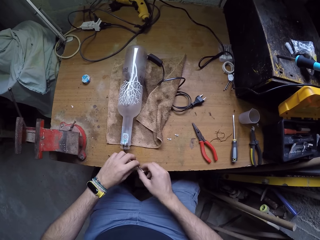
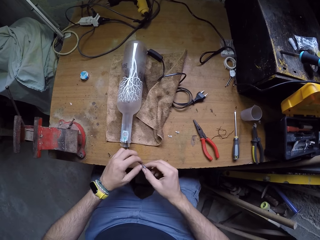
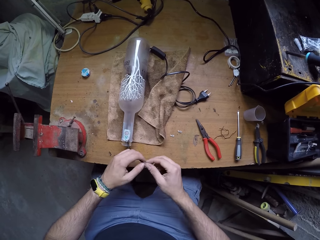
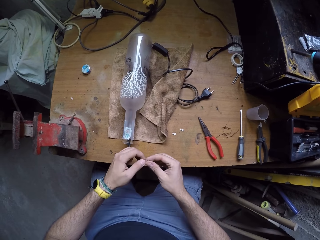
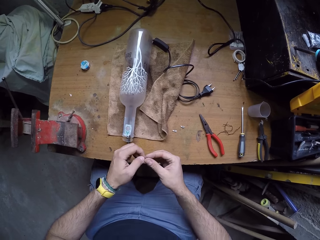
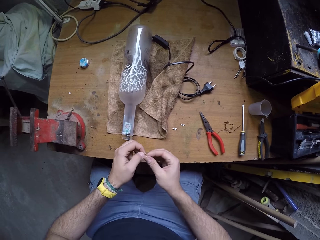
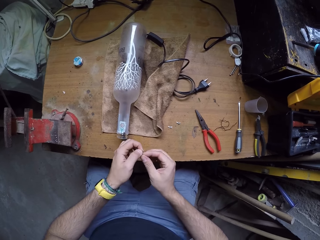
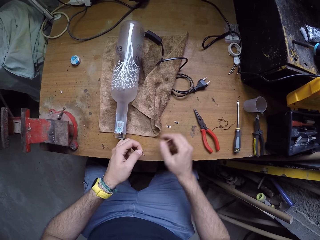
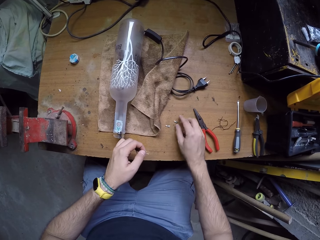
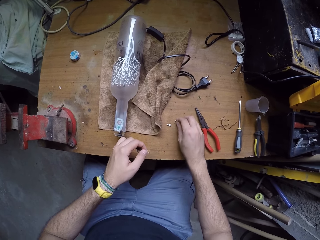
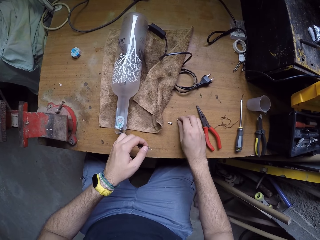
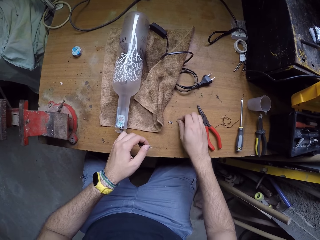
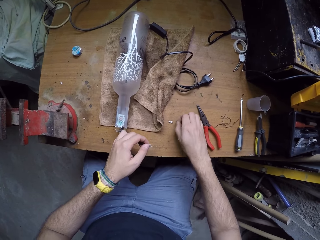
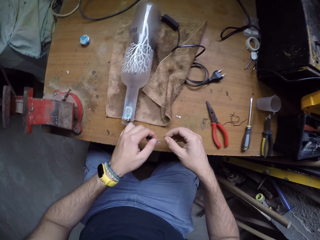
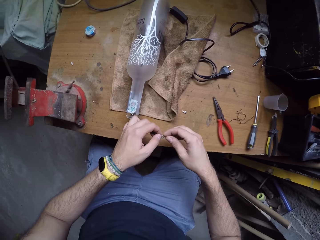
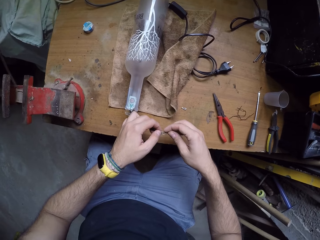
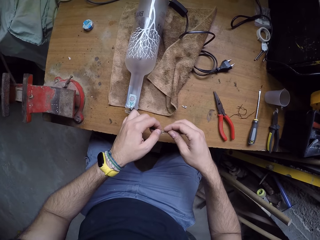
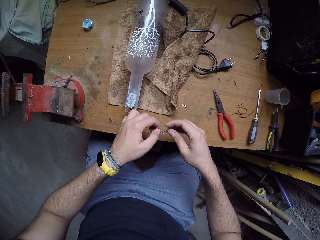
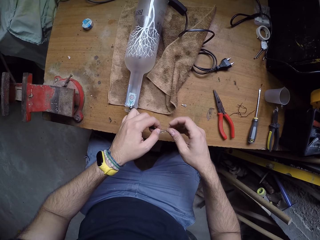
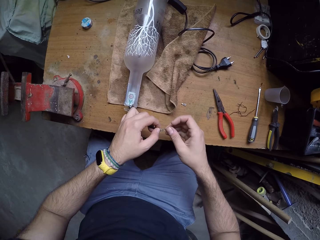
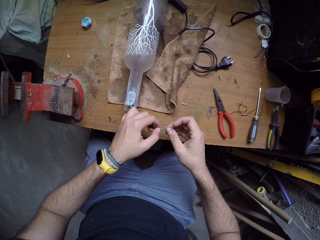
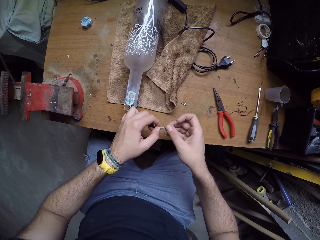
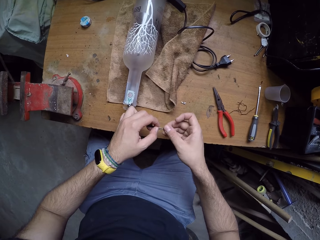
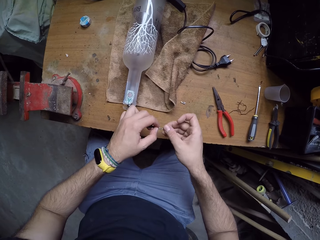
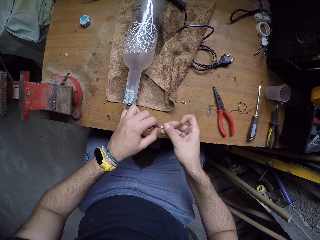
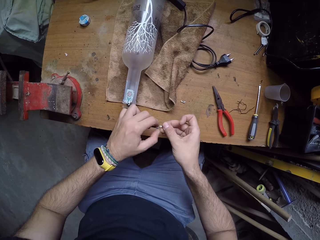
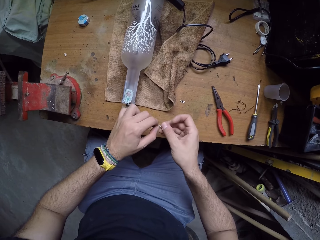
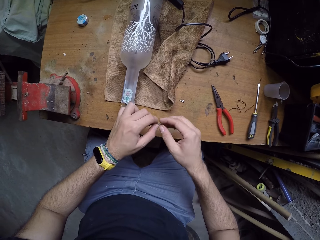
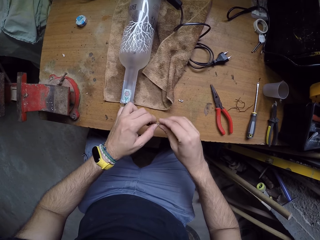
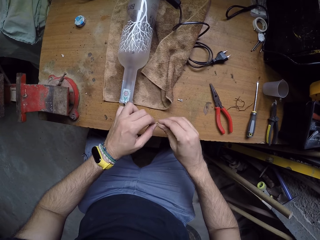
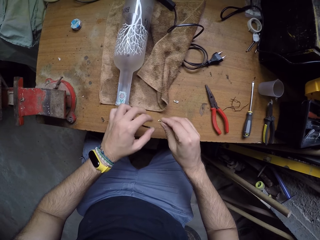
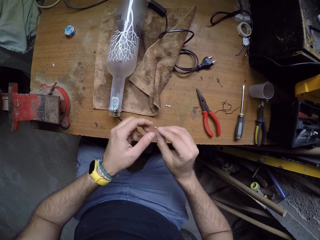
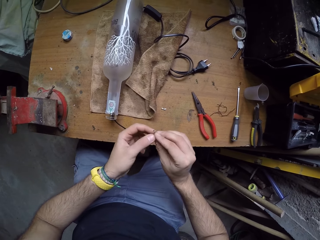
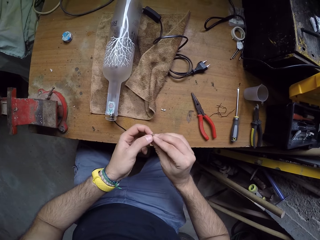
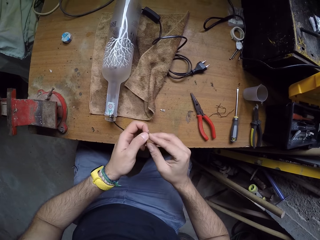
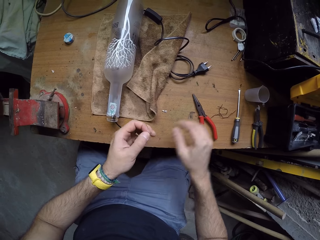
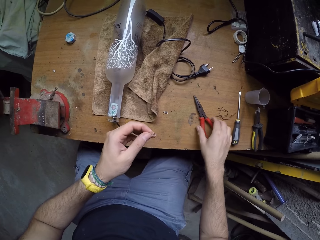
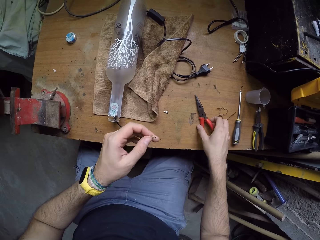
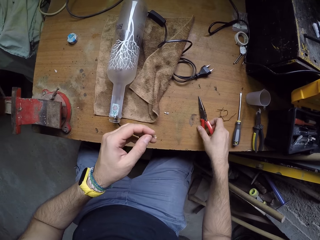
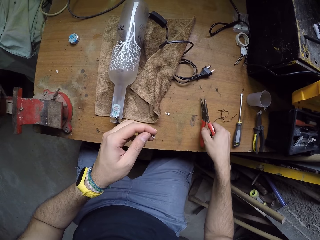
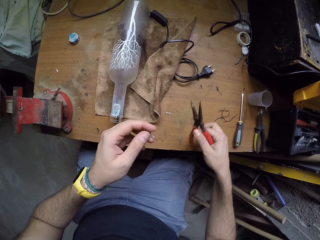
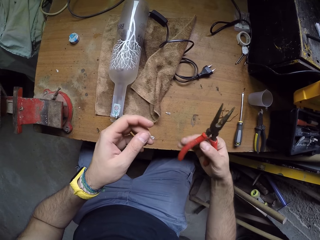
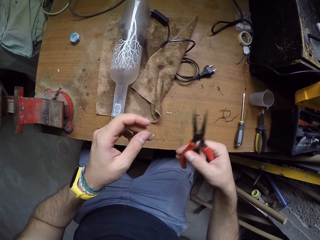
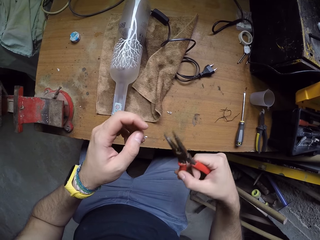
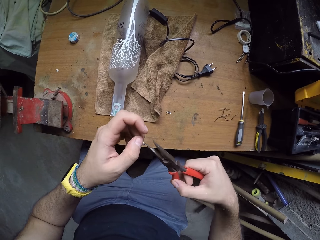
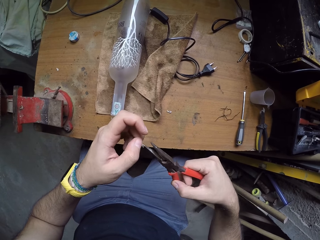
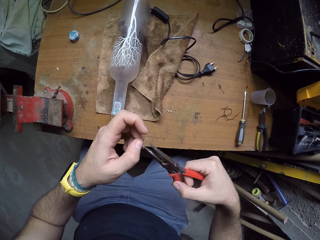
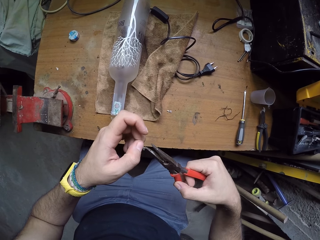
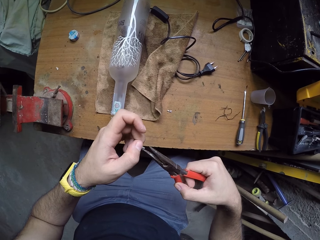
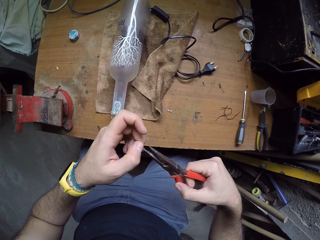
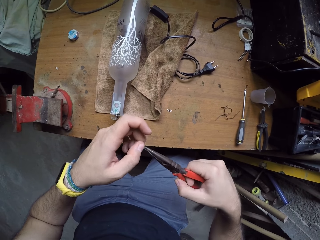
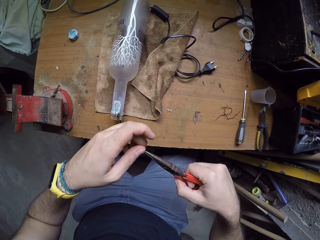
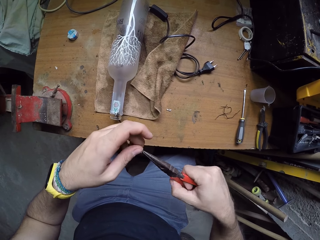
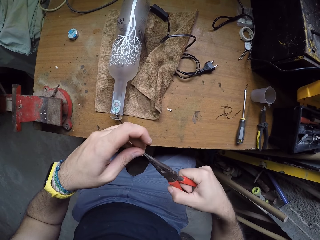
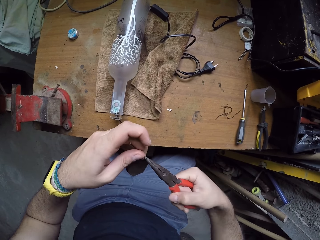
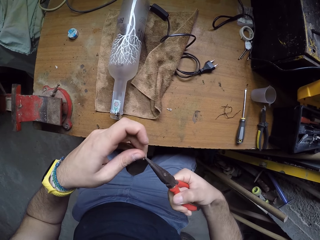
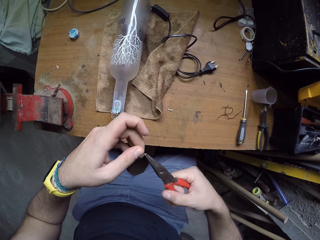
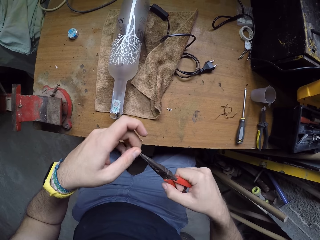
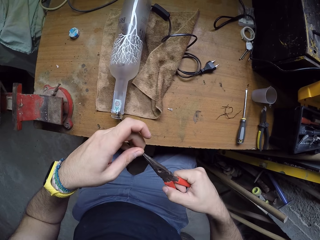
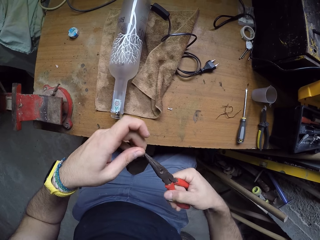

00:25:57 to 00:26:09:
The camera wearer holds the wire in the bottle with both hands. He picks a wire cap from the table with his right hand. He fixes the wire cap to the wire with his right hand. He removes the wire cap from the wire with his right hand. He drops the wire on the table. He holds the wire cap with both hands. He picks a plier from the table with his right hand. He cuts the wire with the plier. He presses the wire cap with the plier in his right hand.

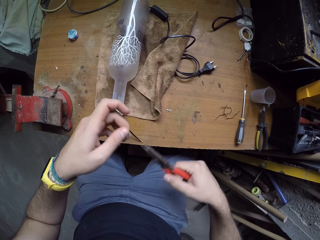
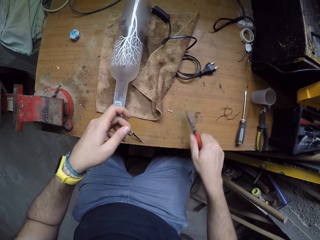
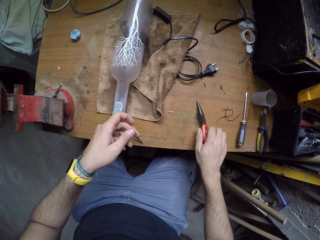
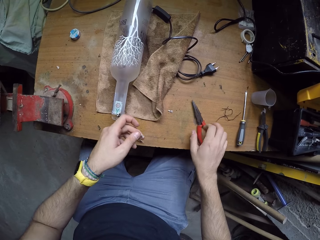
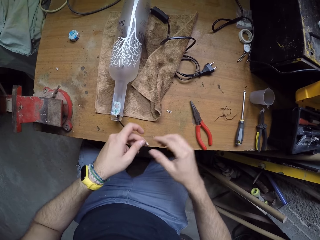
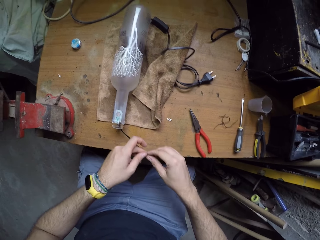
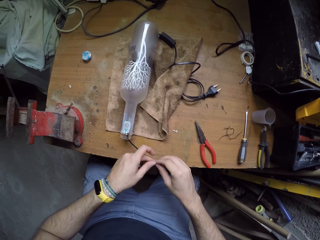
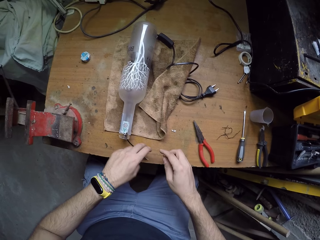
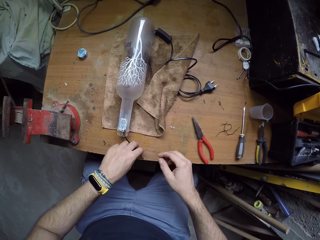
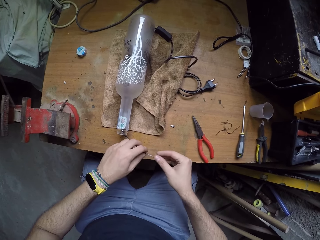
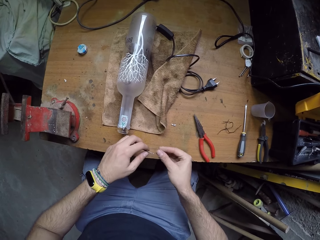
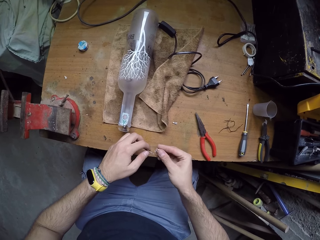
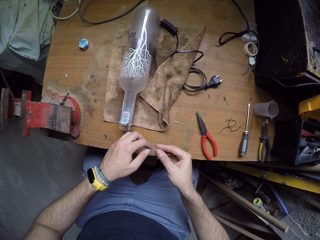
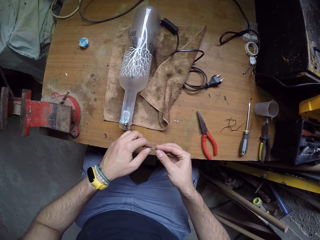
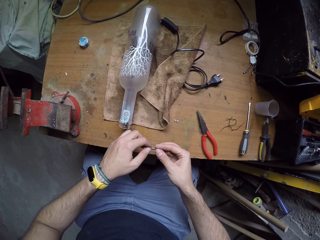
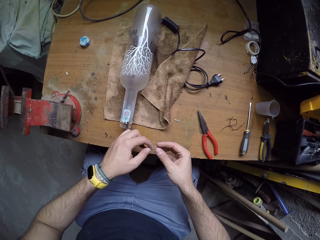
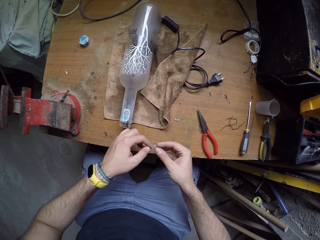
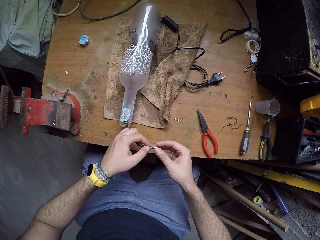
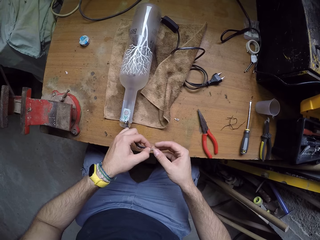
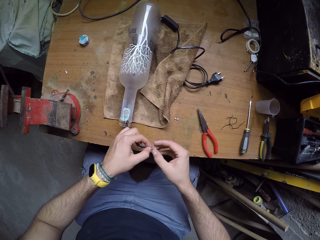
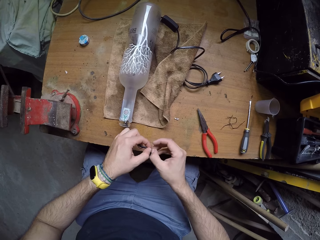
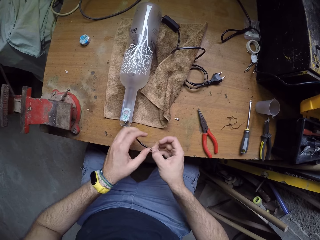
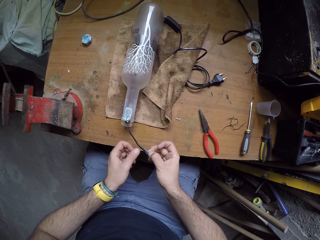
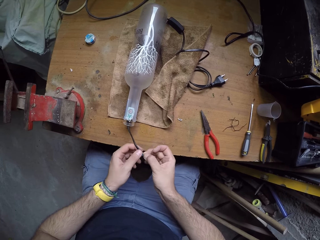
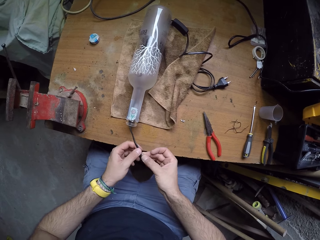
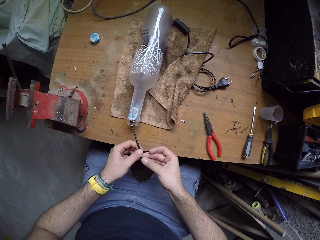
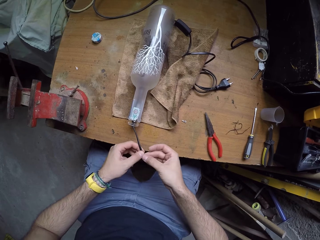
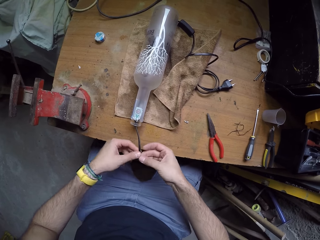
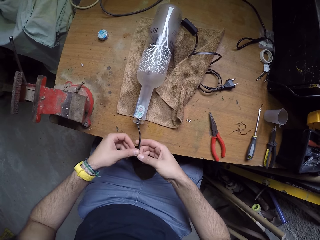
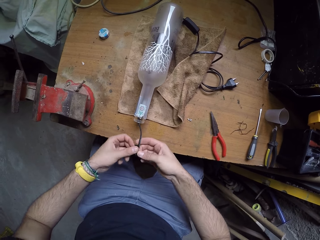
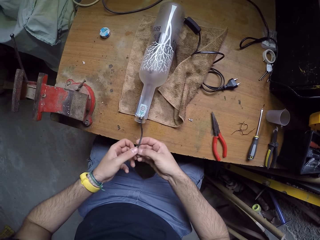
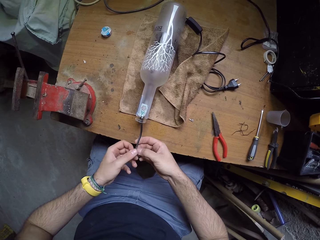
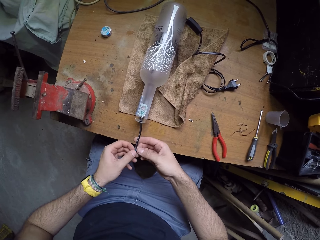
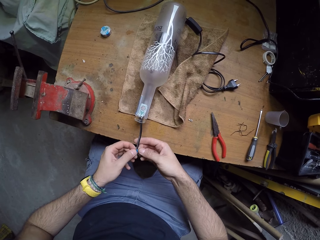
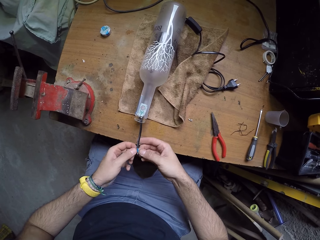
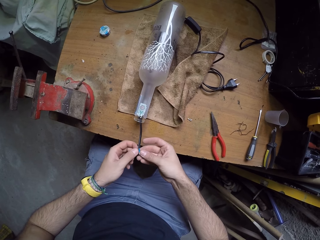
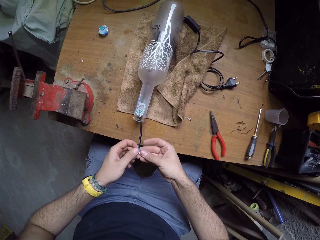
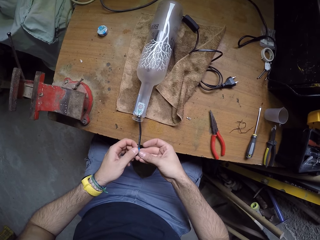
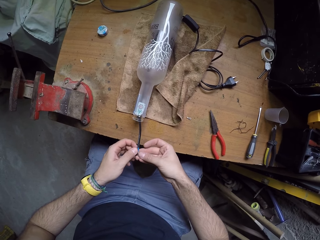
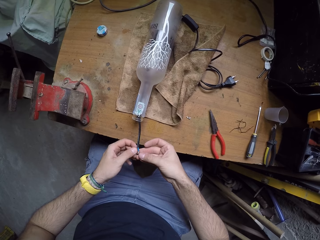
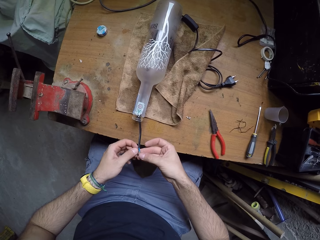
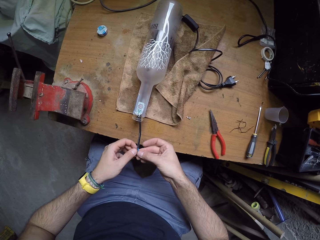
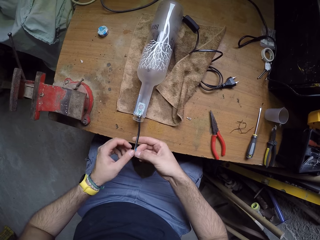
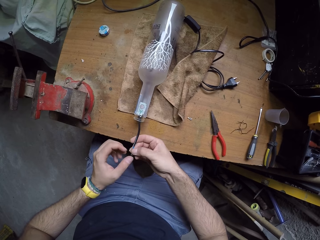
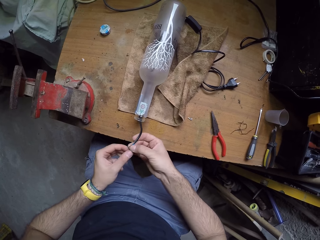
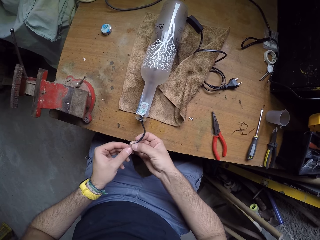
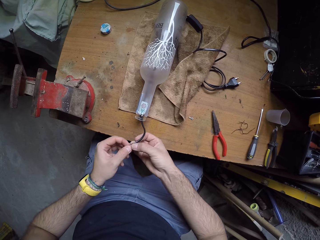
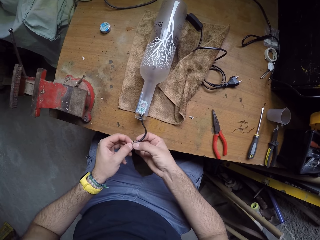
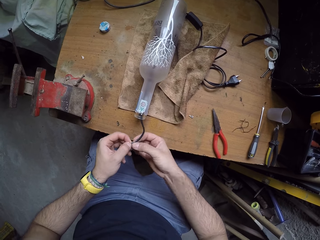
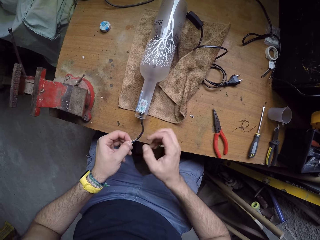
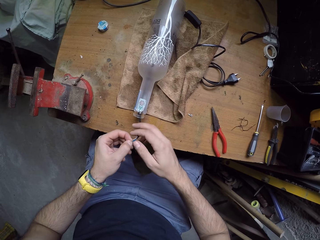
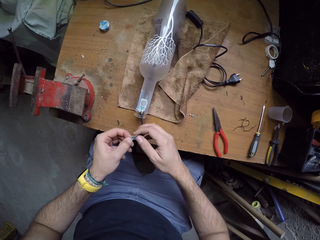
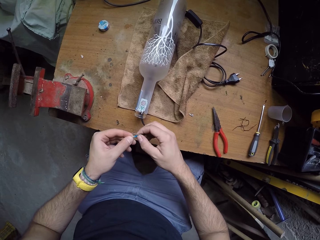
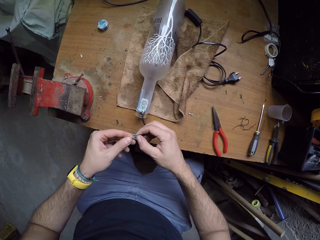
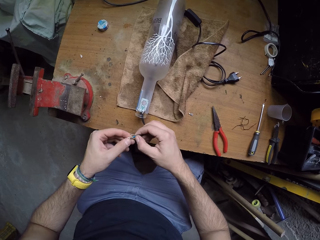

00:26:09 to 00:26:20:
The camera wearer drops the plier on the table with his right hand. He moves the wire cap to his right hand. He holds the wire with his left hand. He fixes the wire cap to the wire with his right hand.
